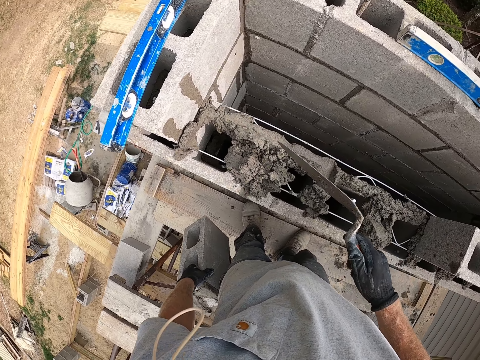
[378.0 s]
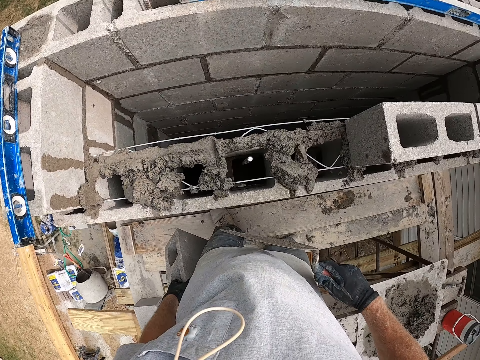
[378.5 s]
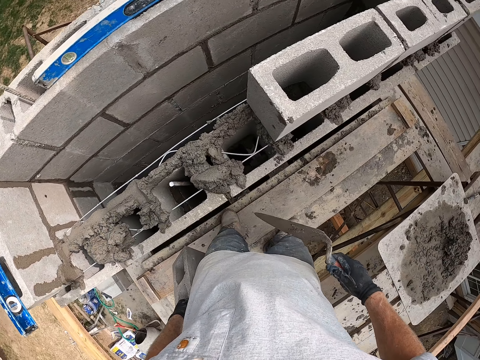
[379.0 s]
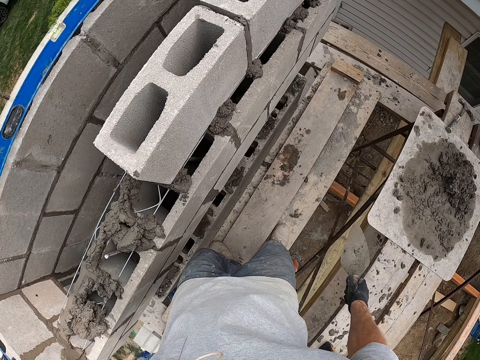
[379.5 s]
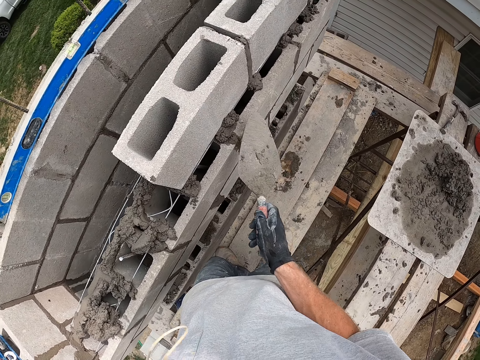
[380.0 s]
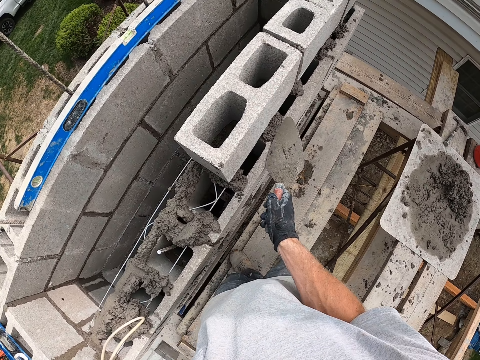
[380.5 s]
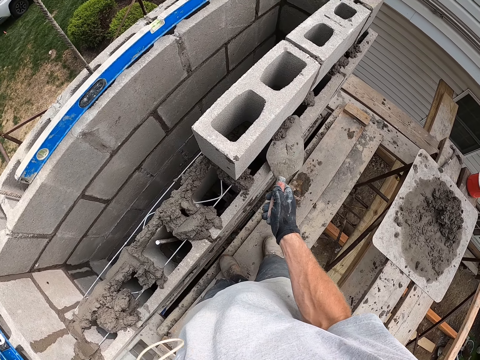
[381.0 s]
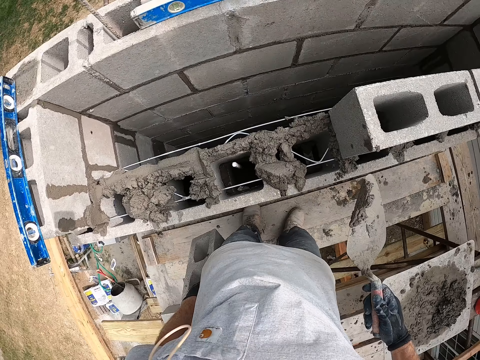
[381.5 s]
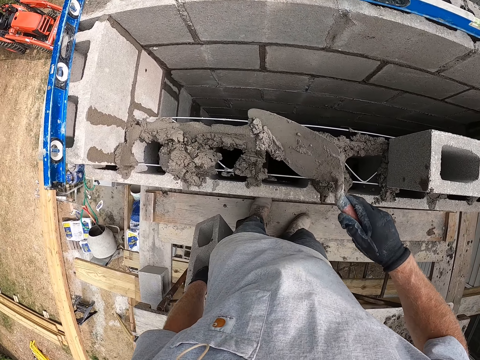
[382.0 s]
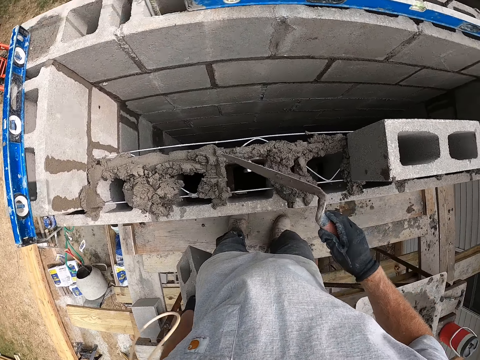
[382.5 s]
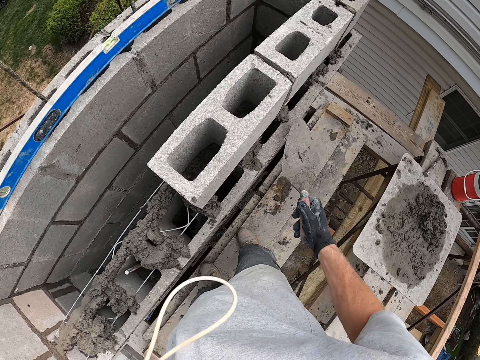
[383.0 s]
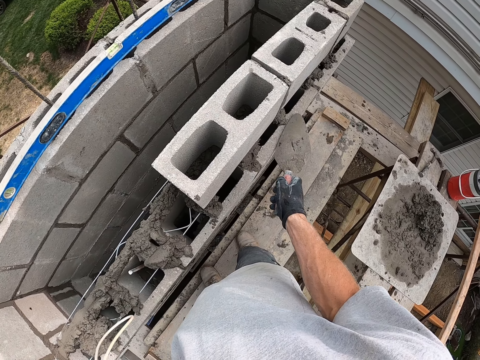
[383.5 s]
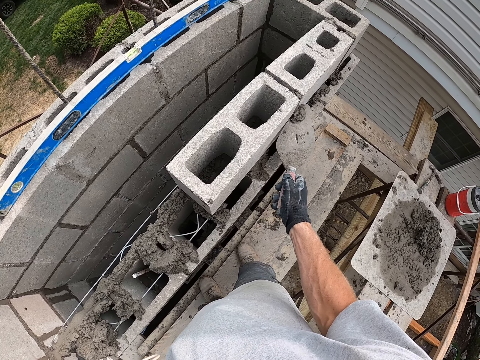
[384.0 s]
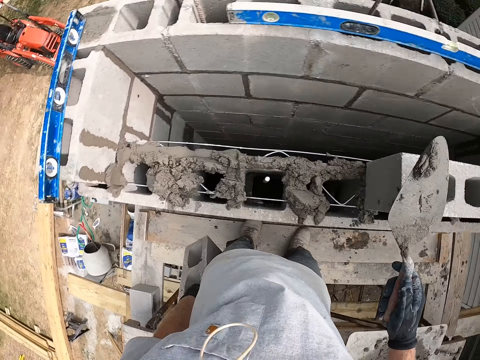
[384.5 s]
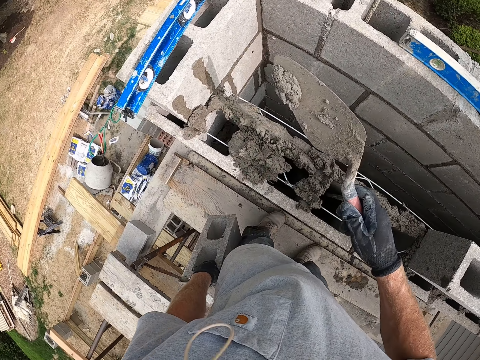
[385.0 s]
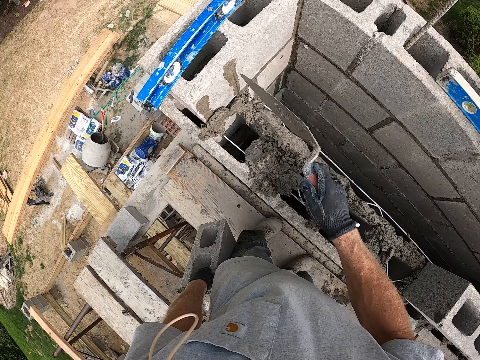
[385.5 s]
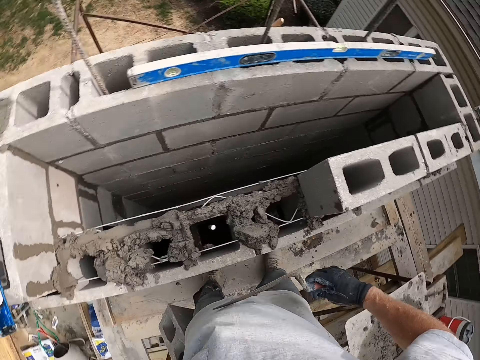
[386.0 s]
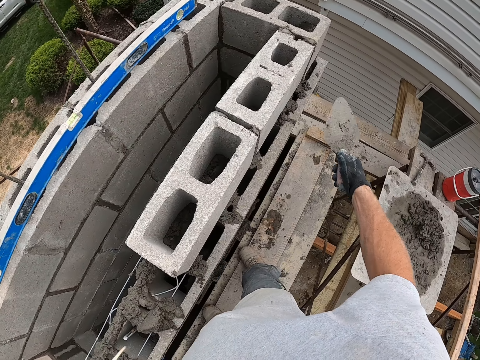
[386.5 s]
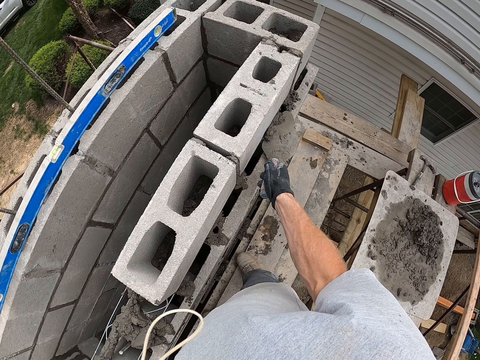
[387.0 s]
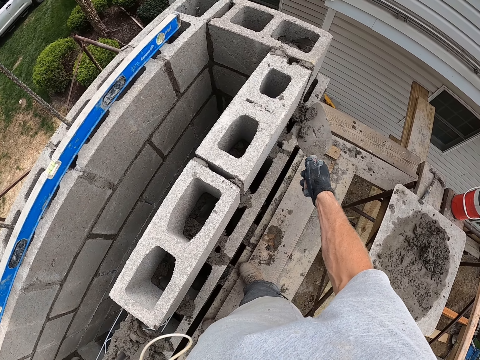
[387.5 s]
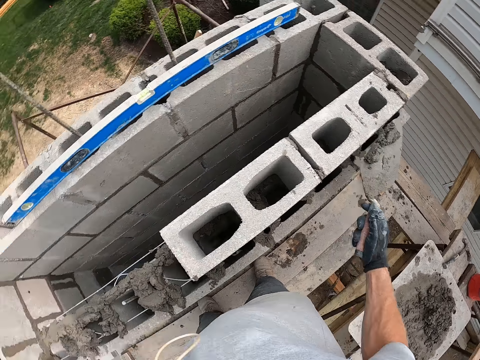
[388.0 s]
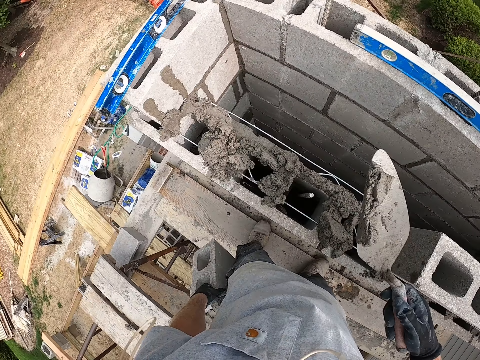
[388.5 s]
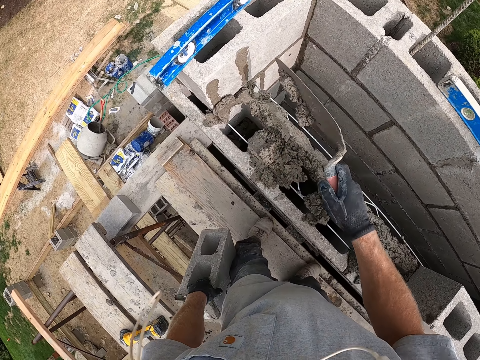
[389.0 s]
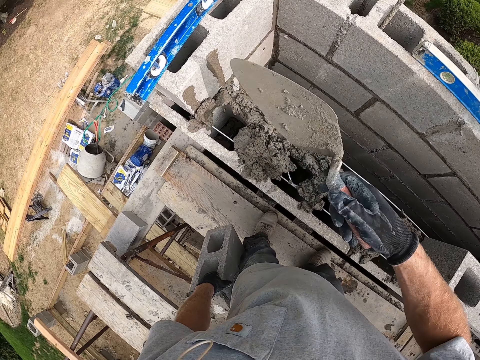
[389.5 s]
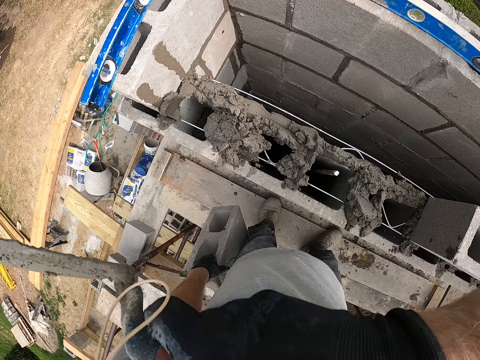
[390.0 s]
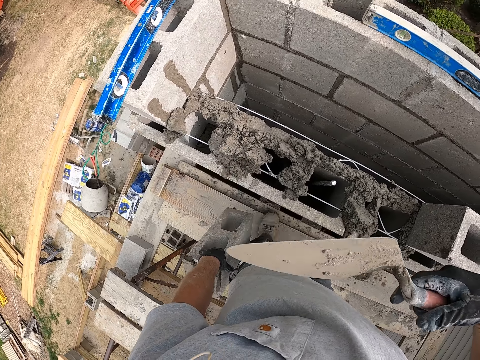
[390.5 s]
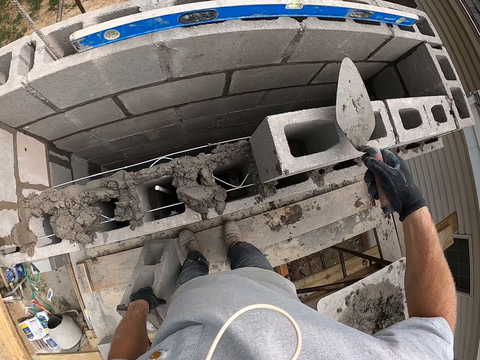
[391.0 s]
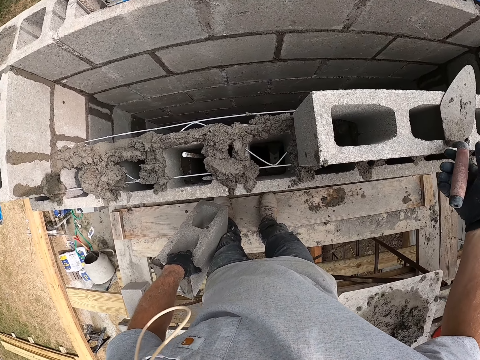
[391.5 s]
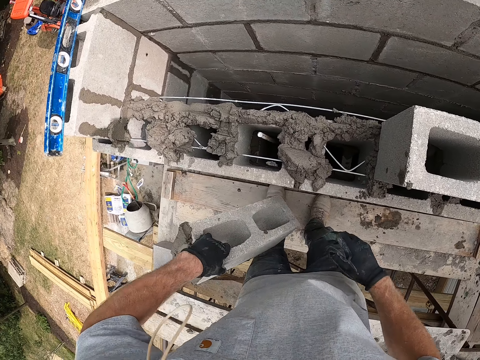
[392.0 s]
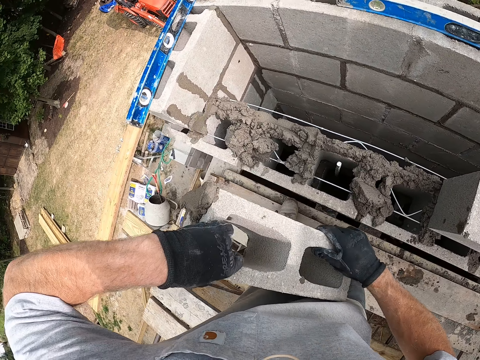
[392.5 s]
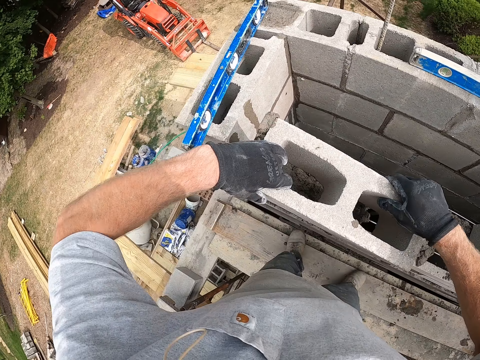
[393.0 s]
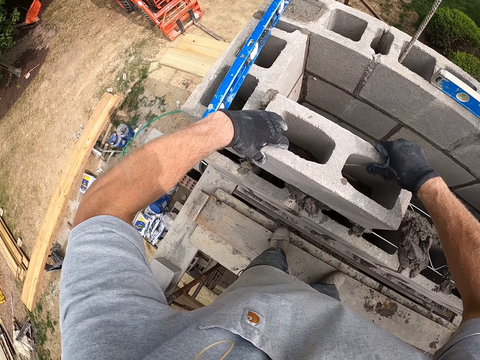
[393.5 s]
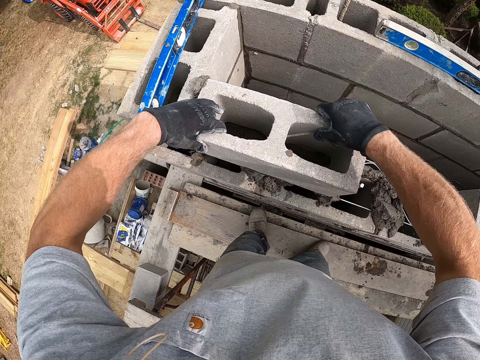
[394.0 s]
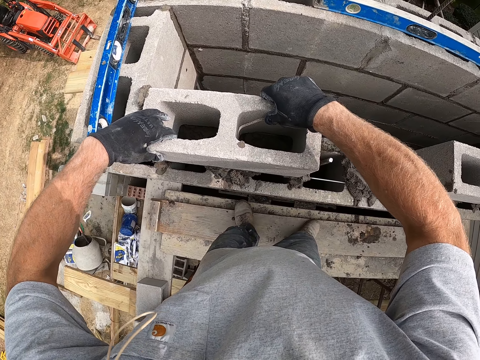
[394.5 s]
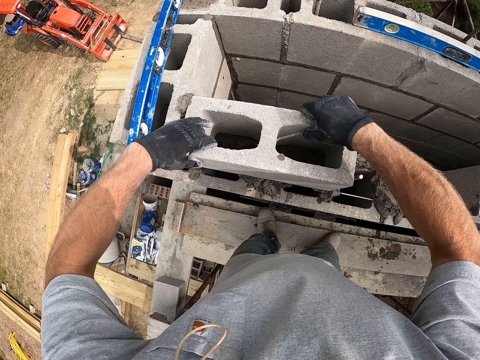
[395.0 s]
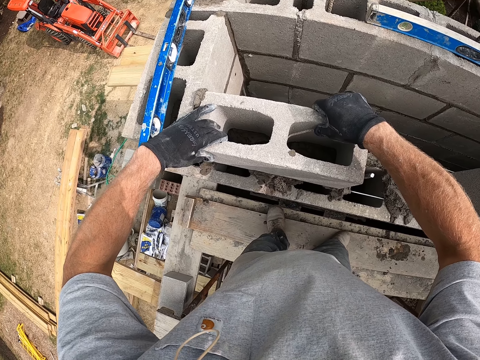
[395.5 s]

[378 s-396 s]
The camera wearer puts cement on the concrete. He packs concrete from the concrete block with the hand trowel in his right hand. He picks the concrete with the trowel. He pours the concrete in the hand trowel in his right hand on the concrete block. He packs concrete from the concrete block with the hand trowel in his right hand. He picks the concrete with the trowel. He pours the concrete in the hand trowel in his right hand on the concrete block. He packs concrete from the concrete block with the hand trowel in his right hand. He picks the concrete with the trowel. He pours the concrete in the hand trowel in his right hand on the concrete block. He touches his face with his right hand. He drops the hand trowel in his right hand on the concrete block. He lifts the concrete block with both hands. He sets the concrete block in both hands on the concrete.

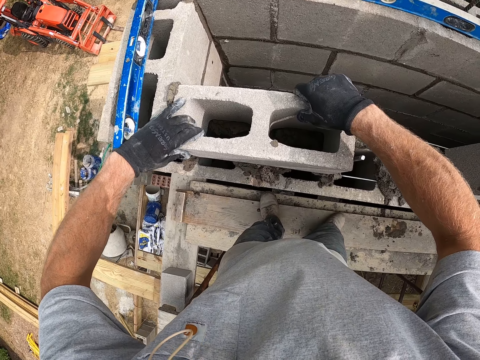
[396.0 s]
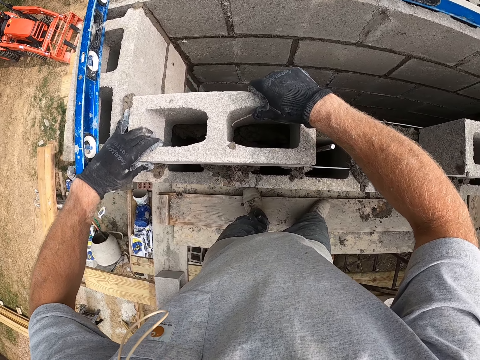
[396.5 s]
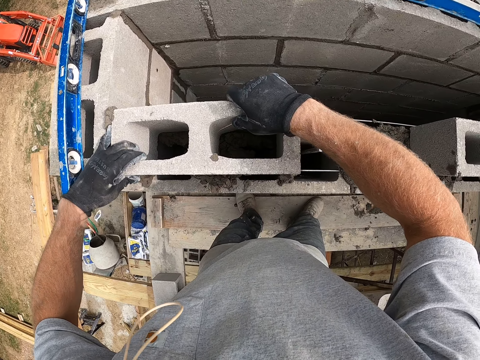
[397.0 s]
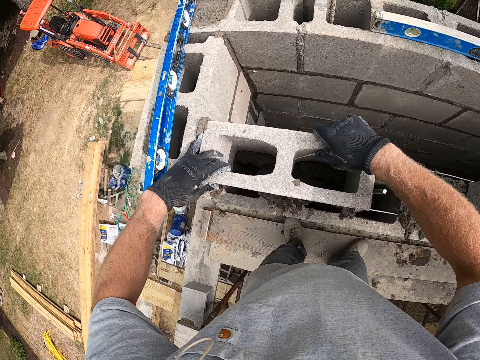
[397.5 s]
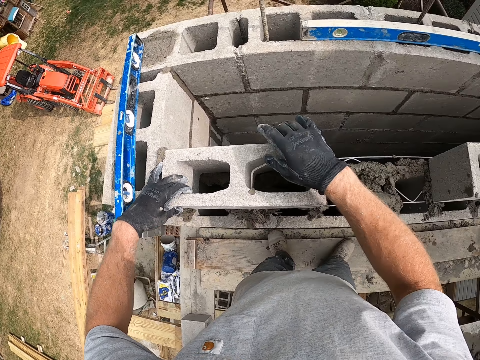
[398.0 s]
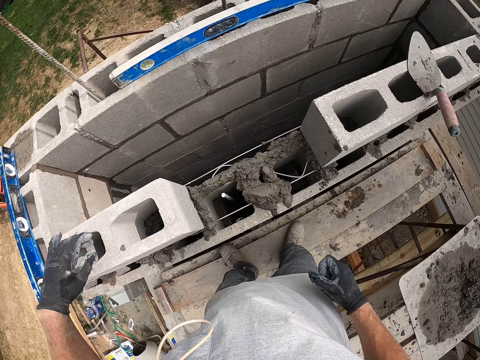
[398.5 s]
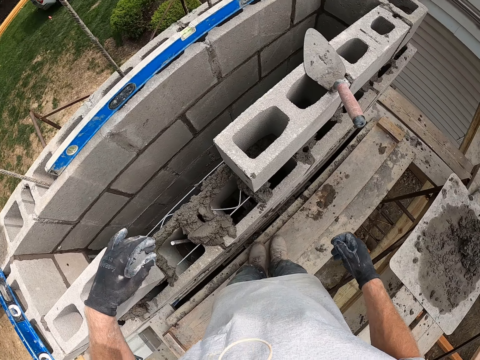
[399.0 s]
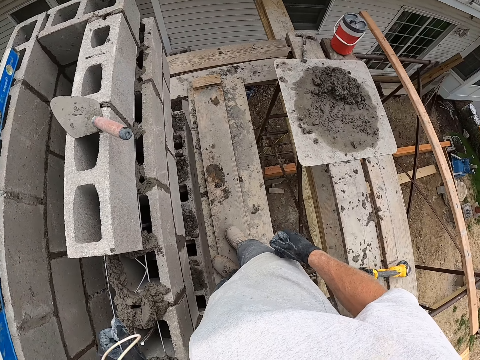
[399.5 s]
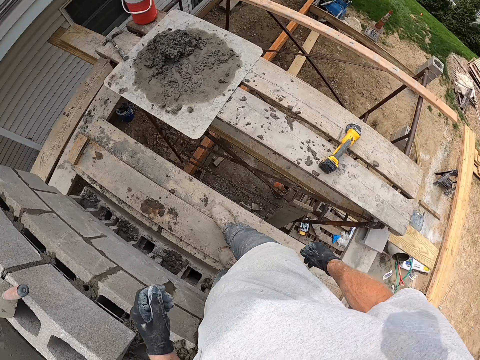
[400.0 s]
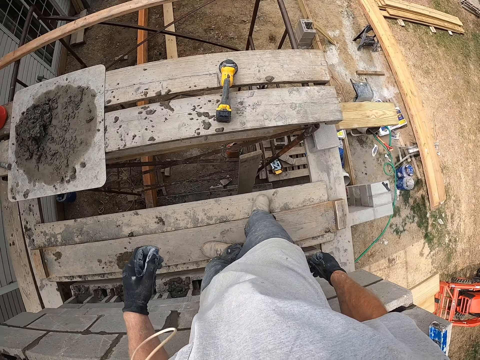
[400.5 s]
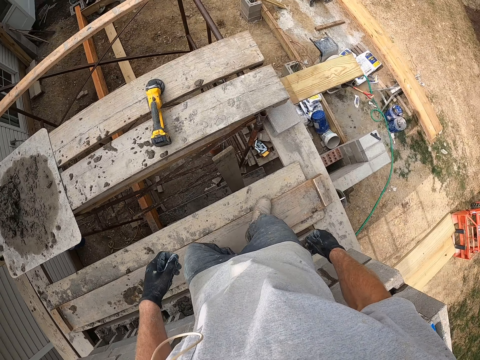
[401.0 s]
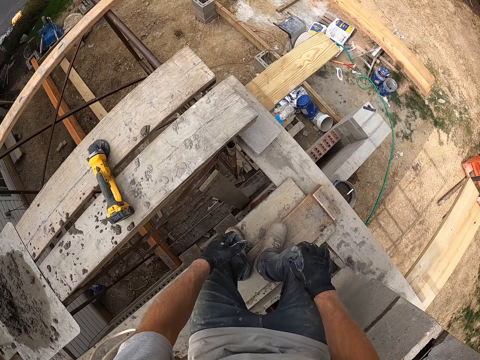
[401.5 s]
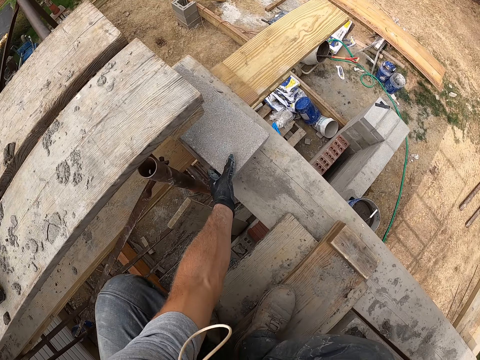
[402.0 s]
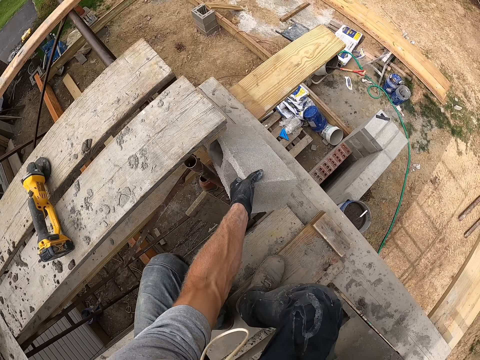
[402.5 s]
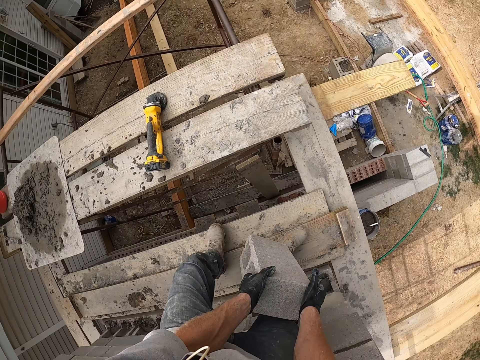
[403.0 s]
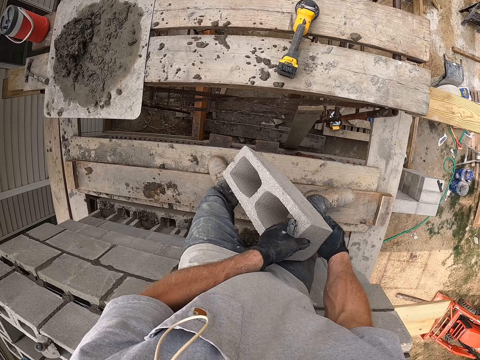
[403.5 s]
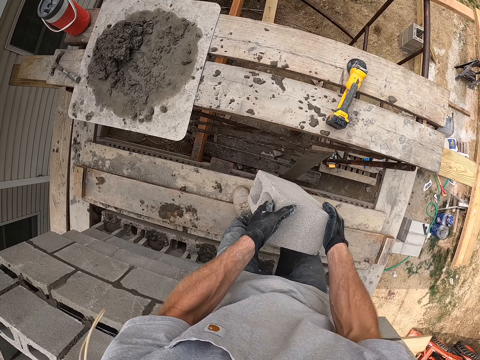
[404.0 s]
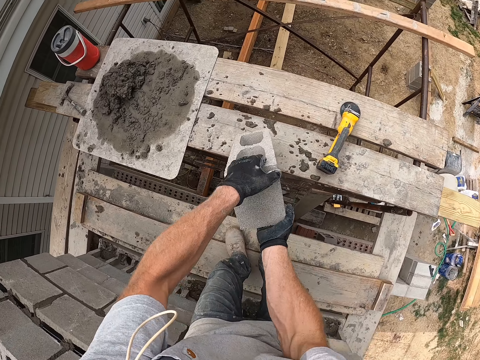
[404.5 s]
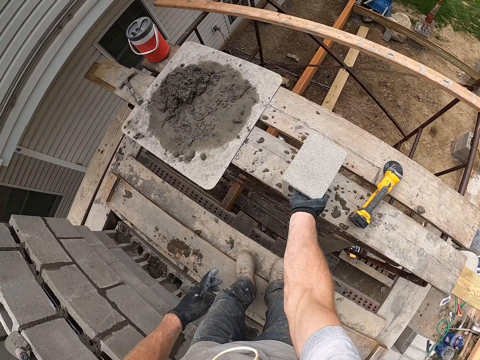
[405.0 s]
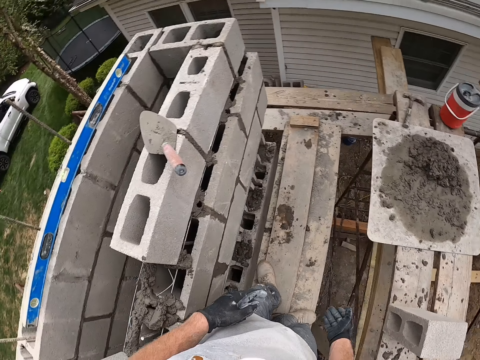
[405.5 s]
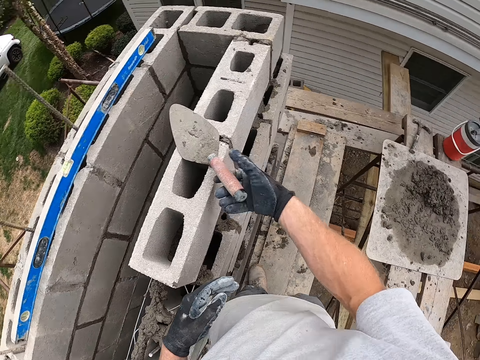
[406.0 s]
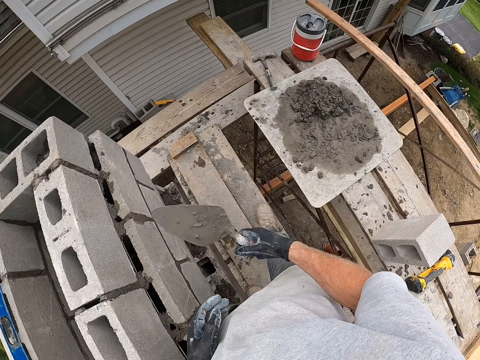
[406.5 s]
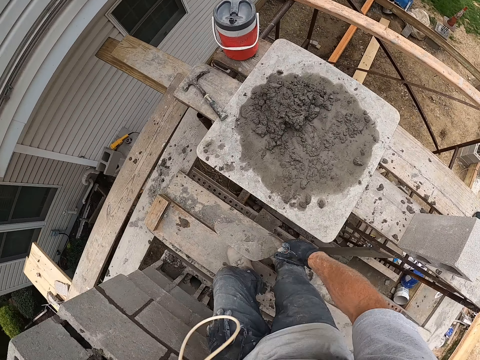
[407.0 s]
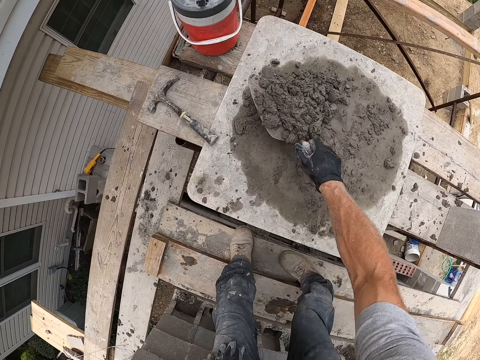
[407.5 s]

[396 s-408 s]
The camera wearer moves. He picks up a concrete block on the scaffold with his right hand. He holds the concrete block with both hands. He drops the concrete block on the scaffold with his right hand. He picks up the hand trowel on the wall with his right hand. He packs concrete on the board with the hand trowel in his right hand.
